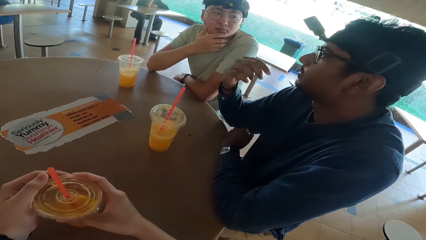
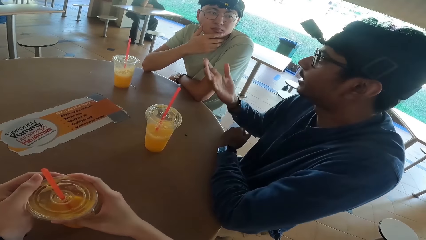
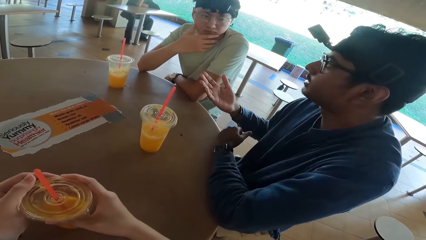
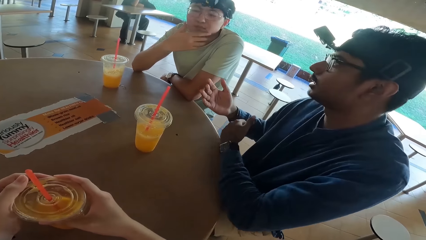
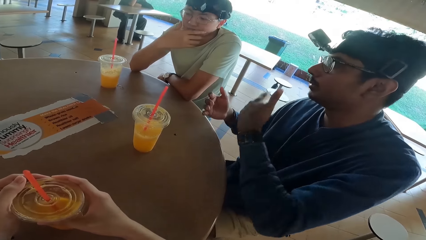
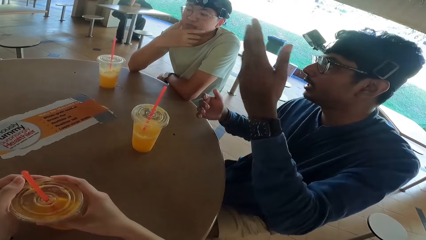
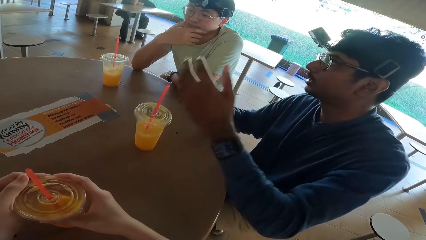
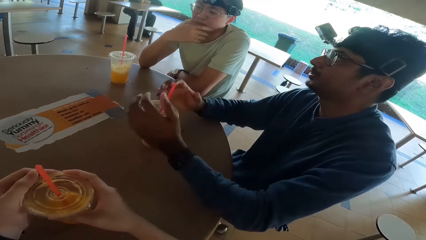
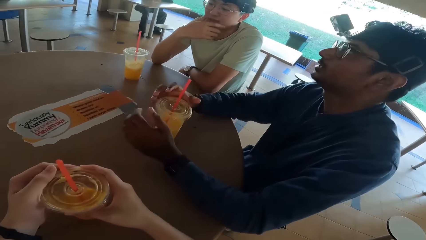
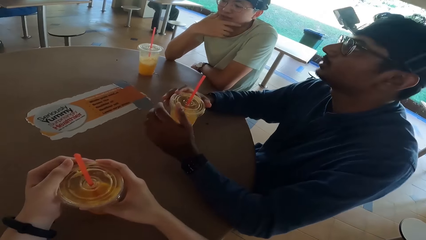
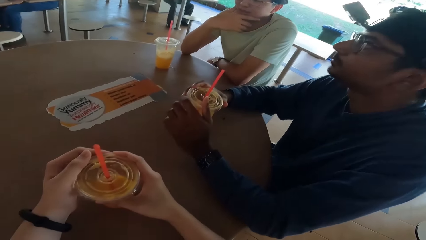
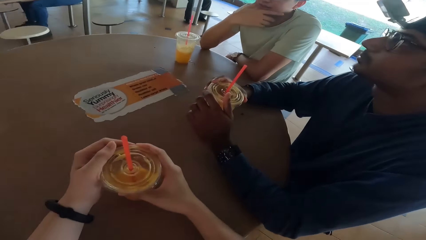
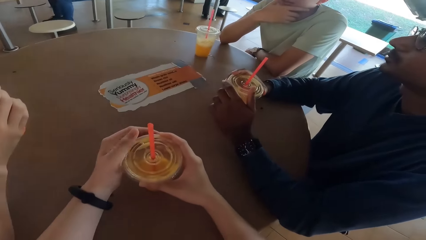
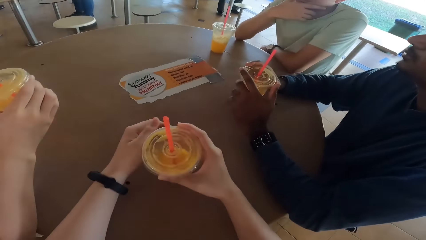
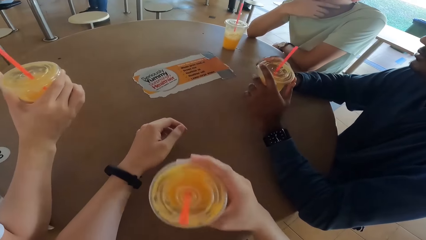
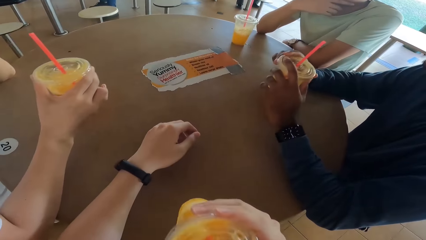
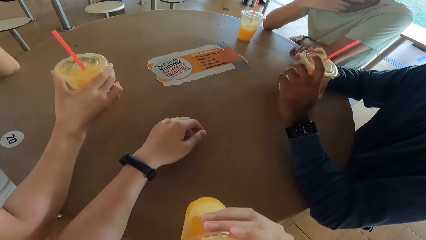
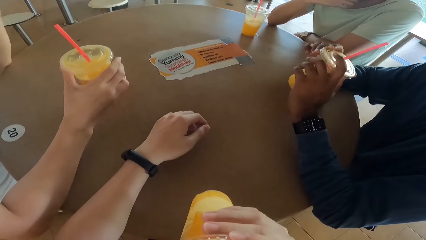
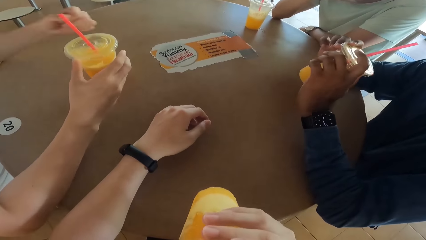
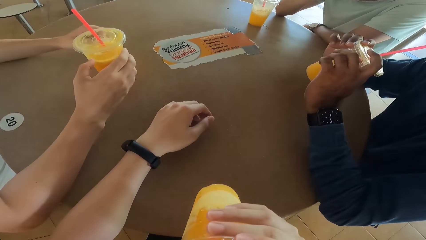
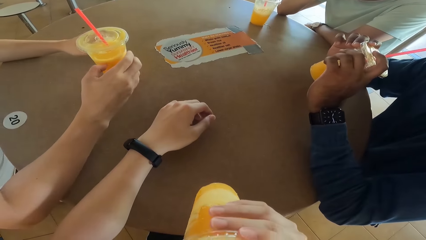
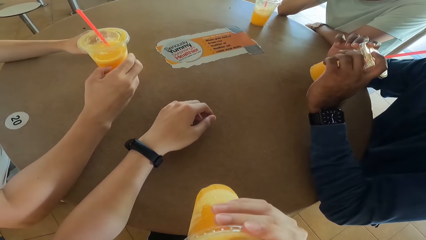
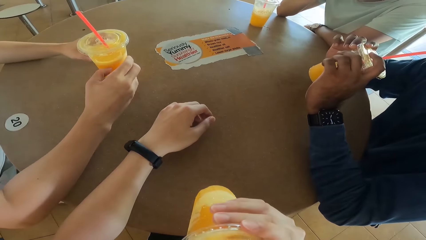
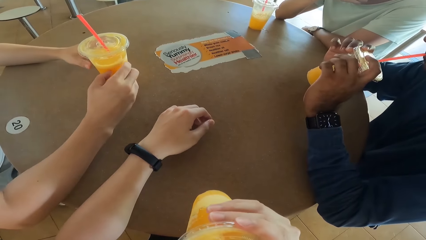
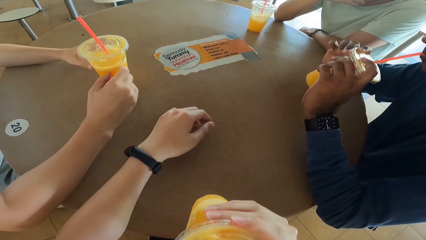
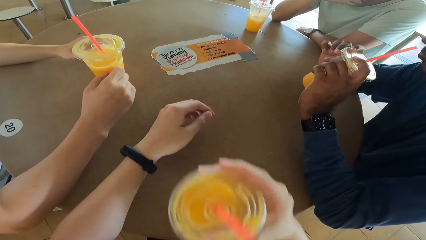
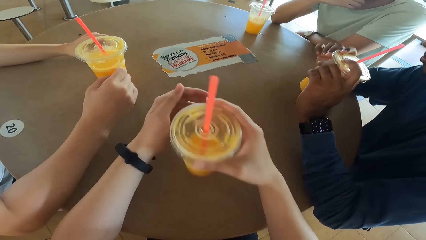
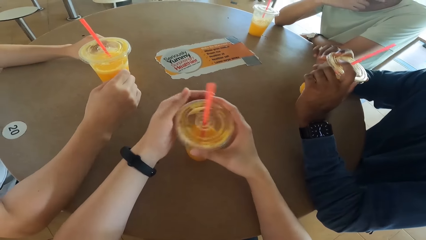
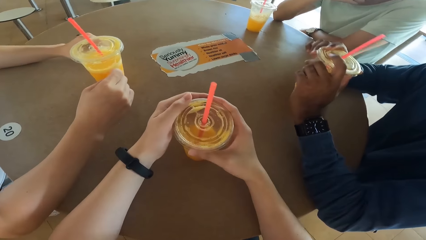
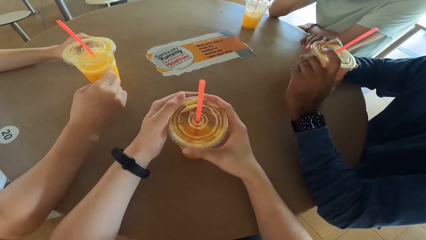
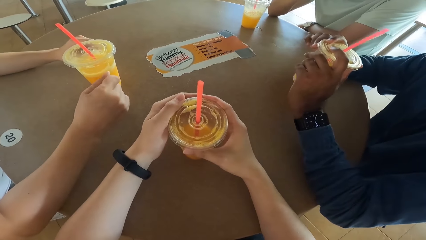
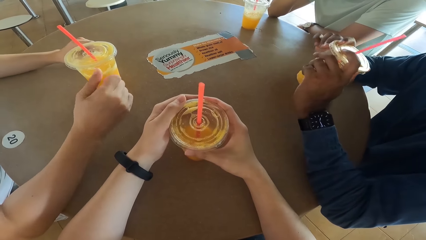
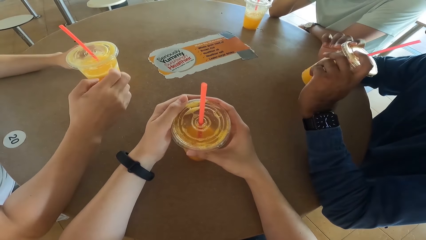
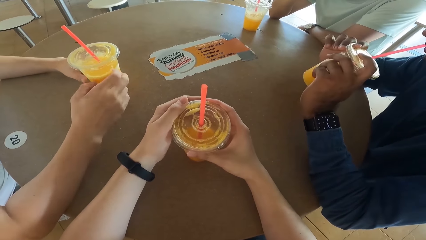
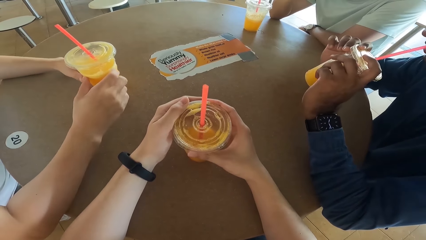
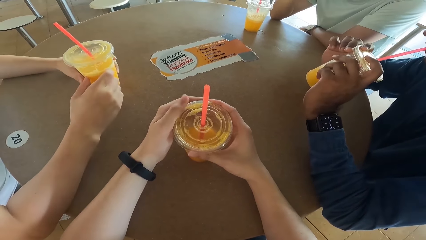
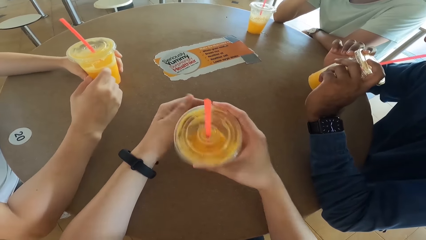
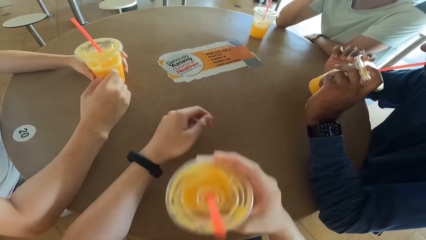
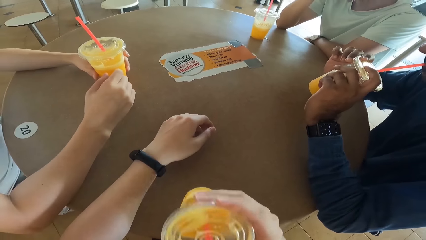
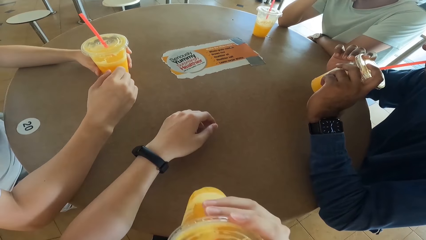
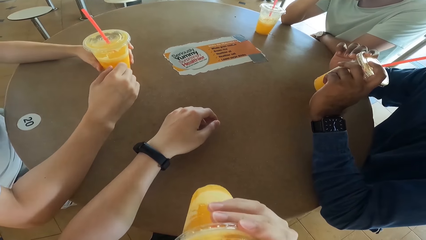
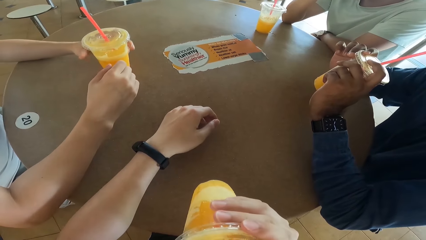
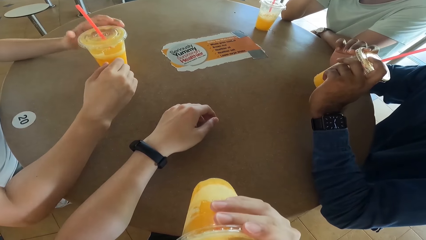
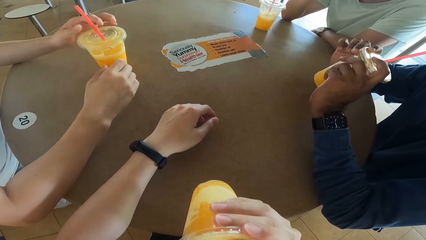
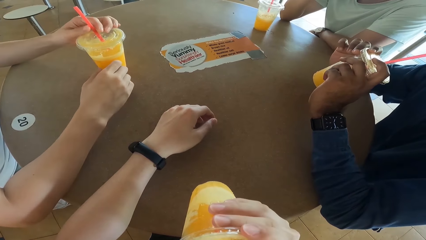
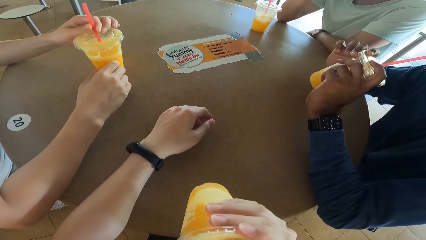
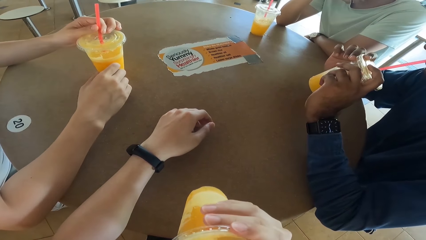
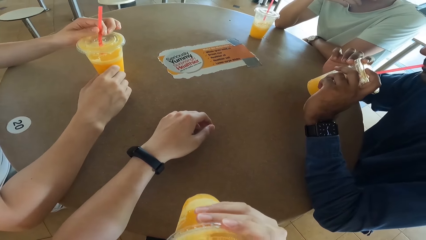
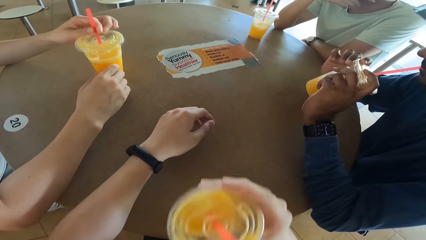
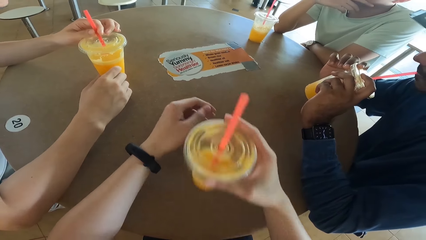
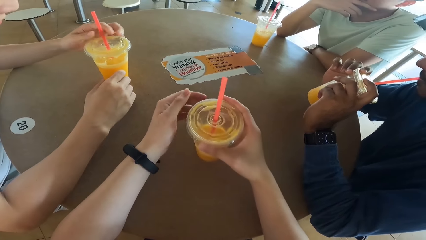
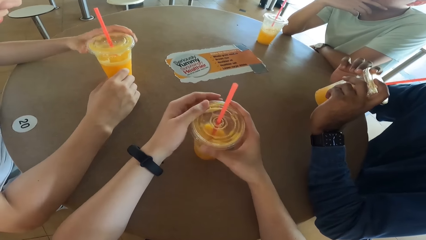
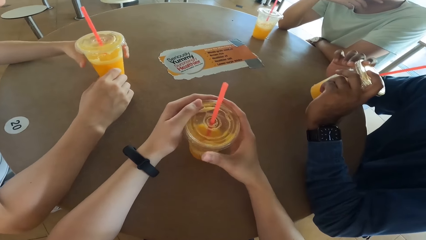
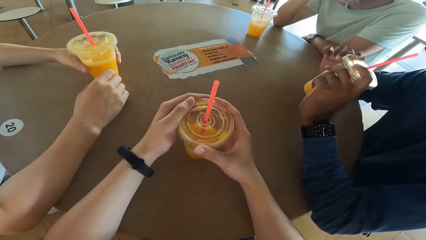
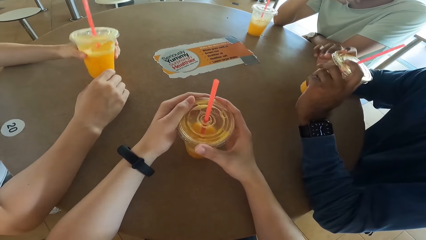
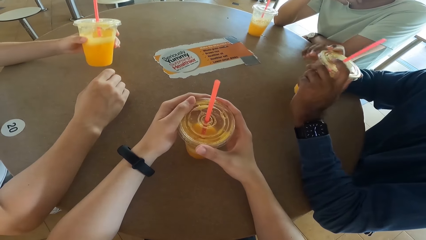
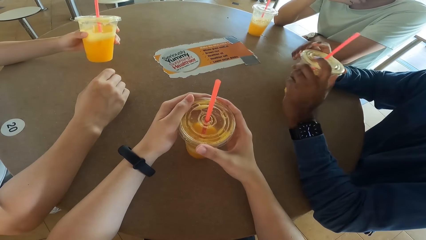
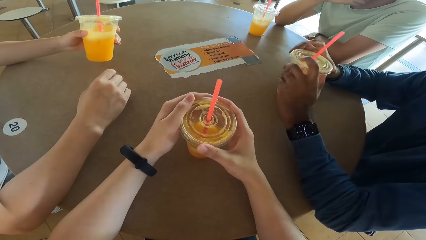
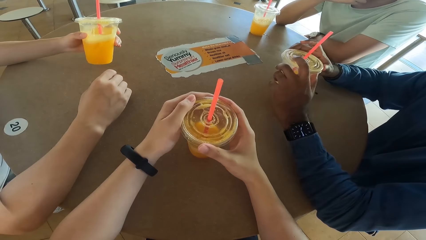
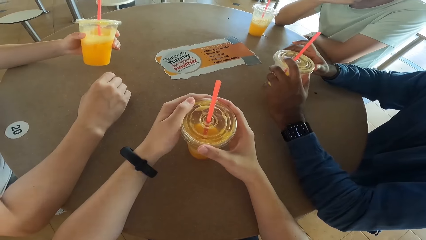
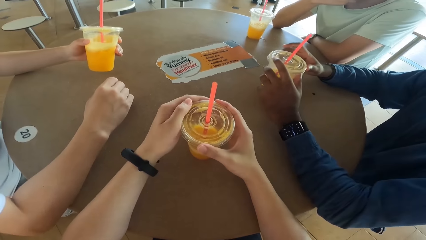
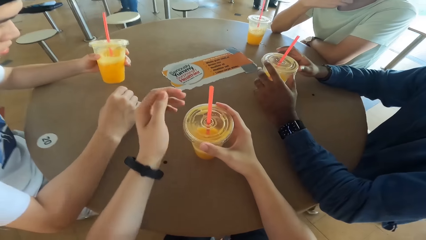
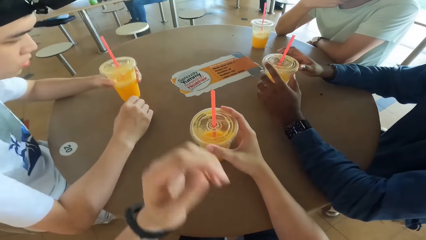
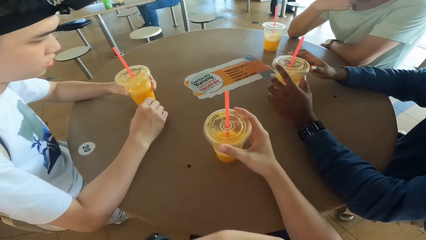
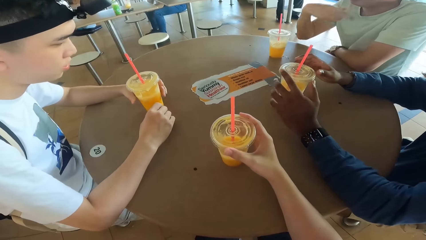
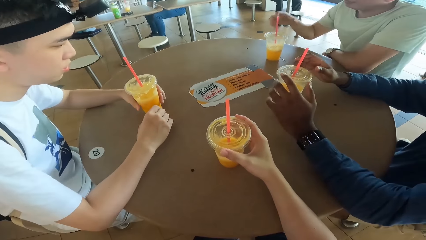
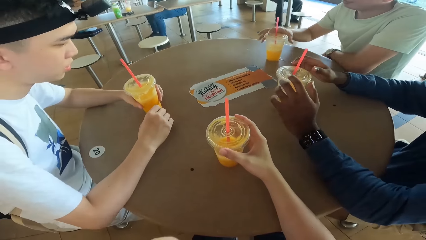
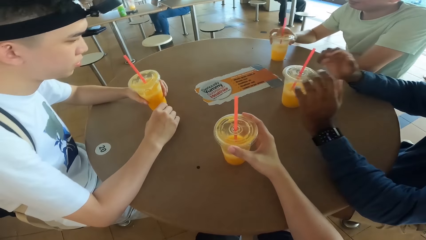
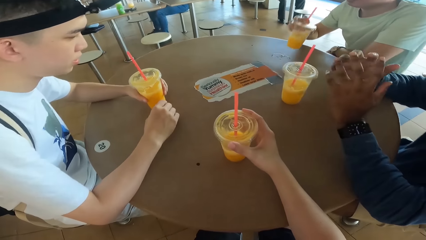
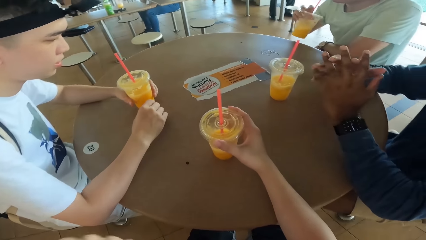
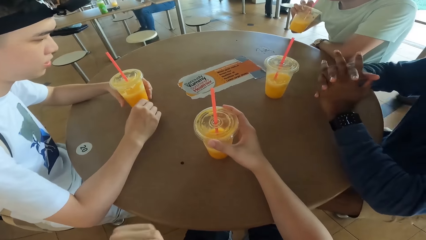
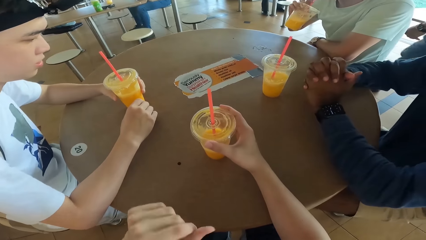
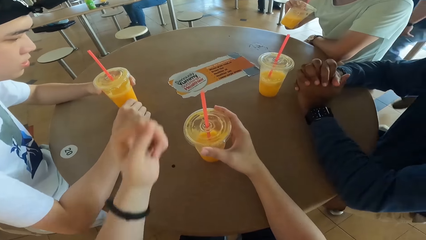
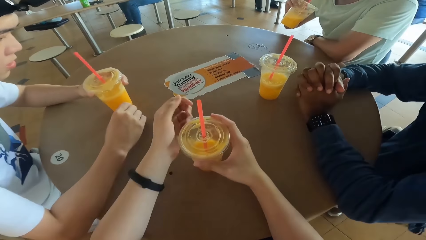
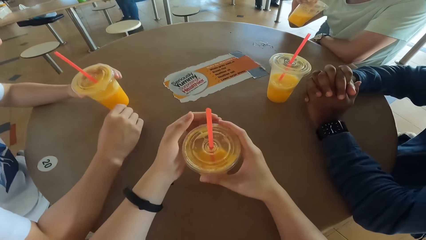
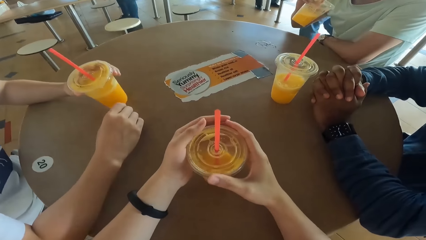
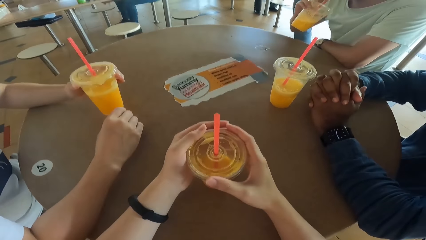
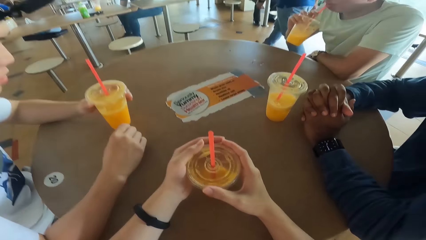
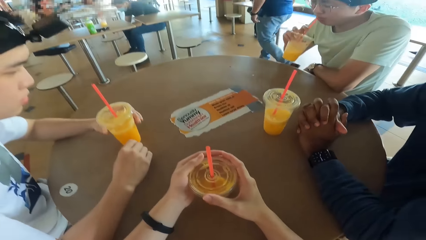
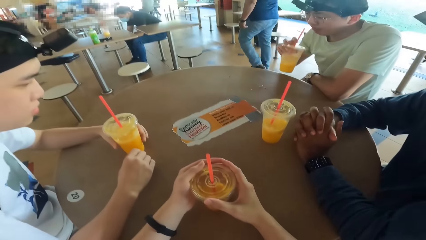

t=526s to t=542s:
A man holds a cup. The camera wearer takes a juice. They drink. A person takes a juice. The man drinks. The camera wearer takes a juice. Another person touches a straw. Another man holds the straw. Another person takes a juice. Another man drinks. The camera wearer holds a cup.
